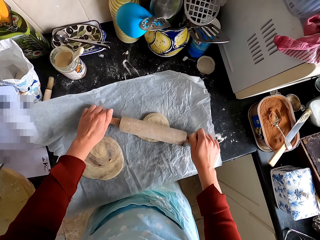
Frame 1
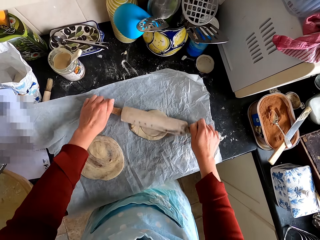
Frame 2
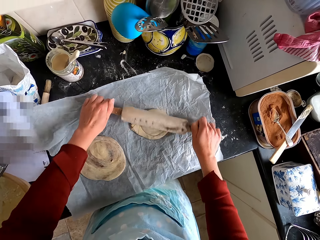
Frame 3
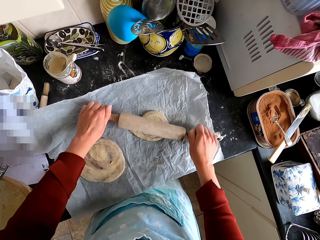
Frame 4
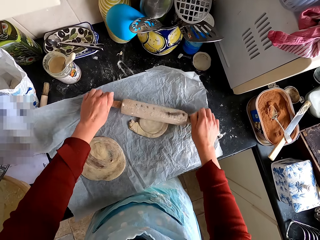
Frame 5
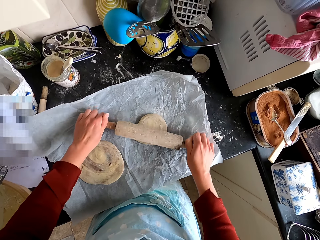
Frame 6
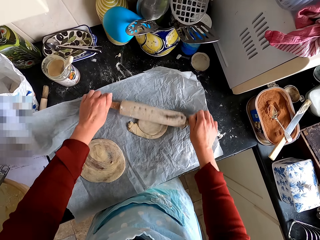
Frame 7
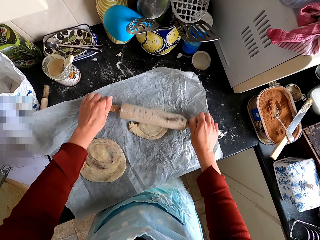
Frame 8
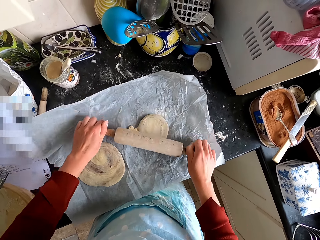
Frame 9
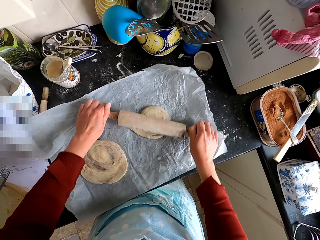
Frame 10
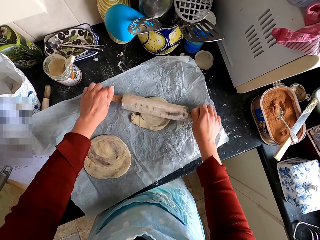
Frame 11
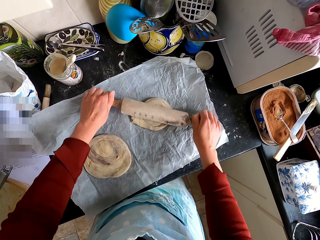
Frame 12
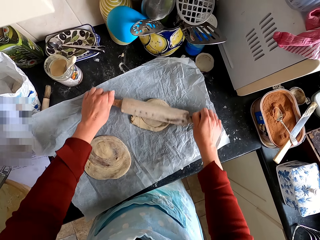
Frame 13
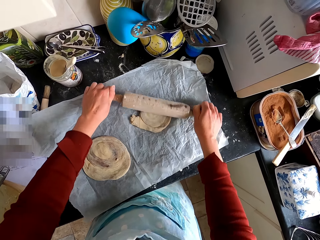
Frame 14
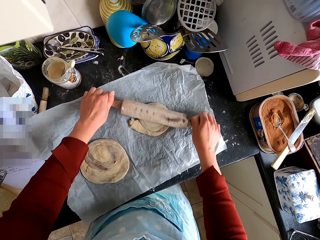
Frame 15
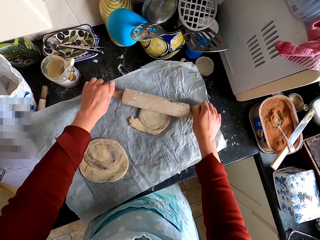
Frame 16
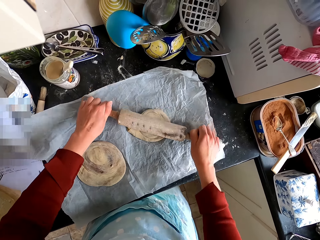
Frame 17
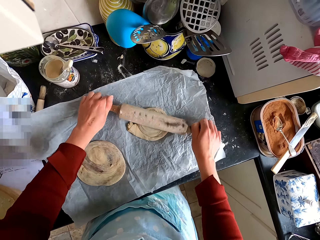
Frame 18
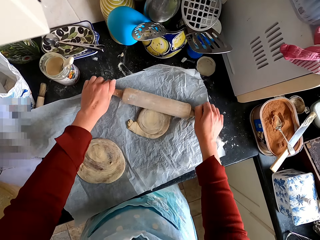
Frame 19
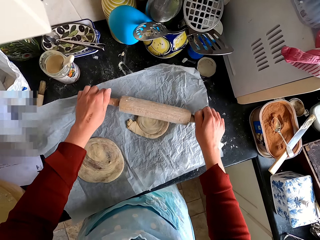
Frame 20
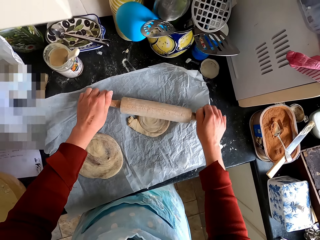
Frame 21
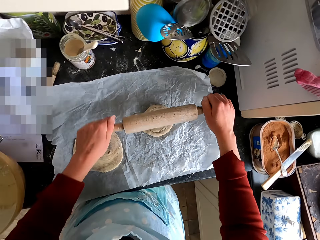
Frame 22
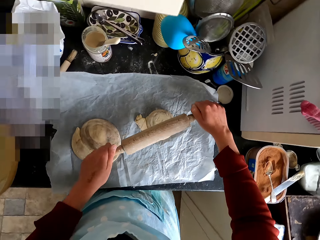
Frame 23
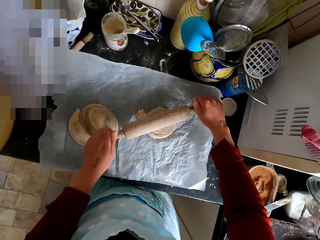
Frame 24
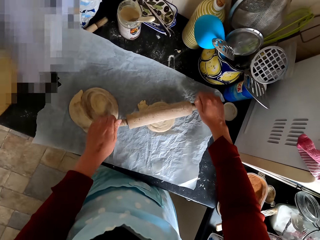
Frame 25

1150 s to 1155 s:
The camera wearer flattens the dough with the rolling pin.

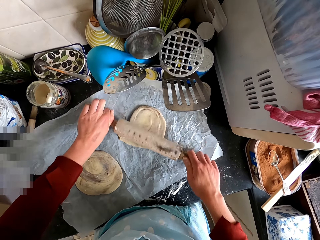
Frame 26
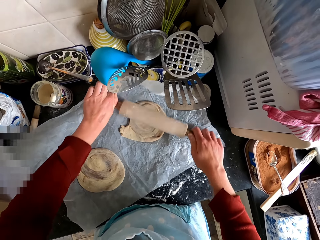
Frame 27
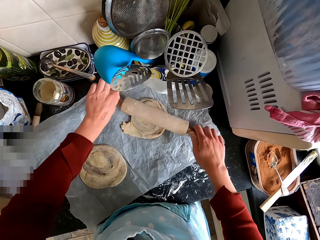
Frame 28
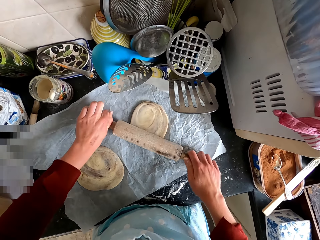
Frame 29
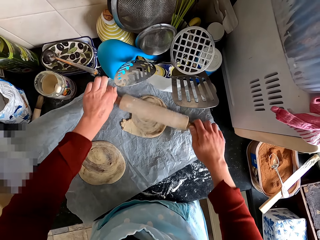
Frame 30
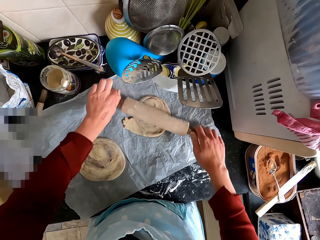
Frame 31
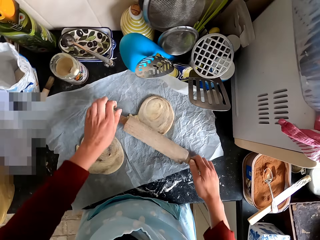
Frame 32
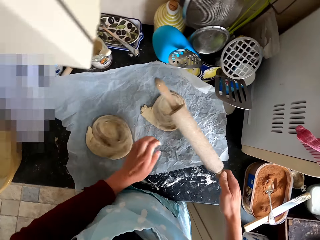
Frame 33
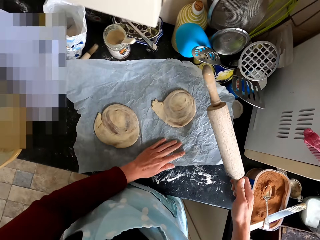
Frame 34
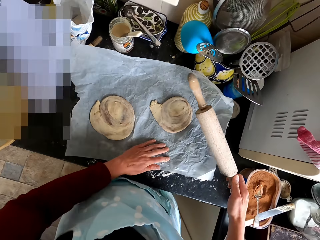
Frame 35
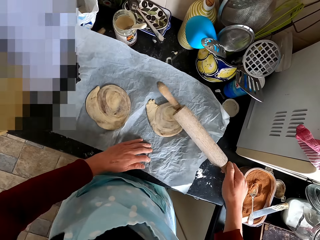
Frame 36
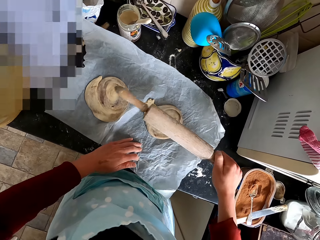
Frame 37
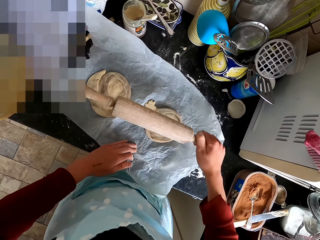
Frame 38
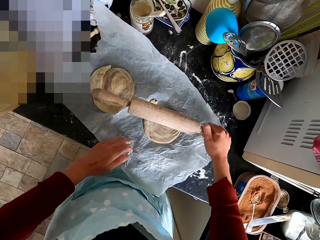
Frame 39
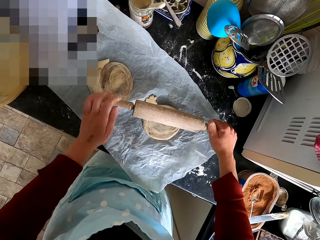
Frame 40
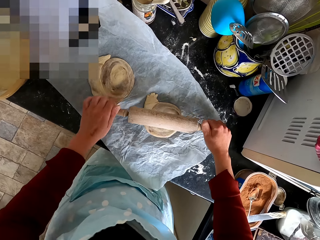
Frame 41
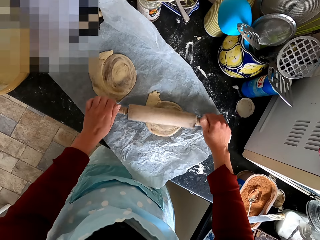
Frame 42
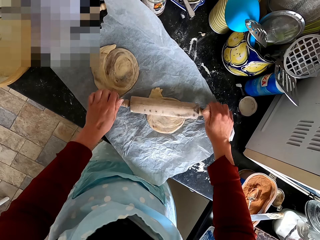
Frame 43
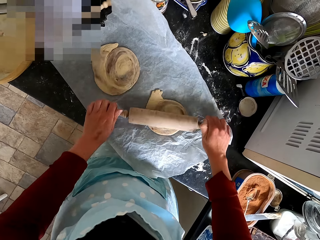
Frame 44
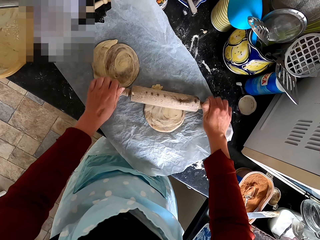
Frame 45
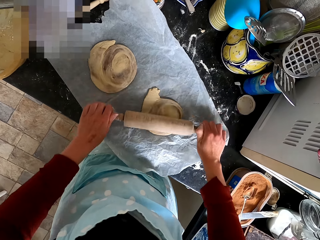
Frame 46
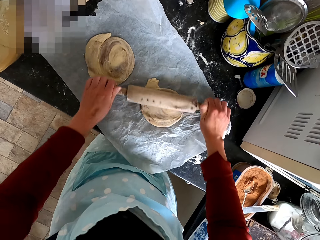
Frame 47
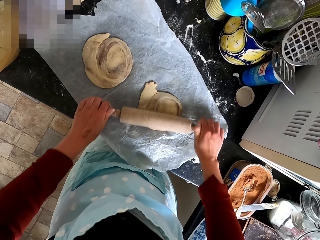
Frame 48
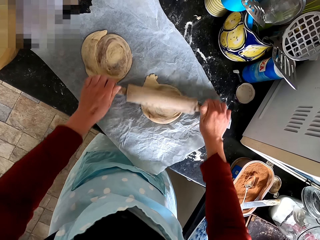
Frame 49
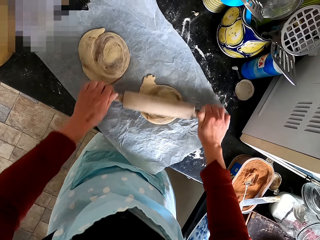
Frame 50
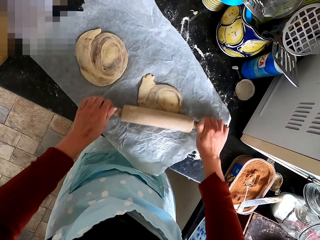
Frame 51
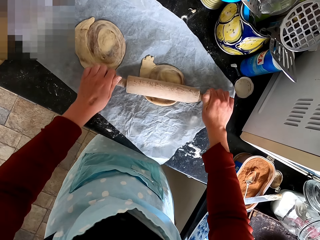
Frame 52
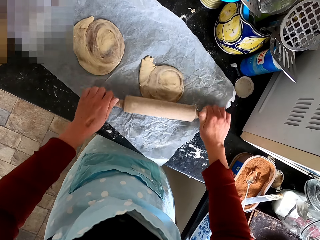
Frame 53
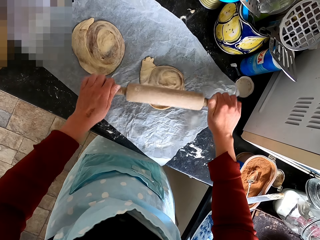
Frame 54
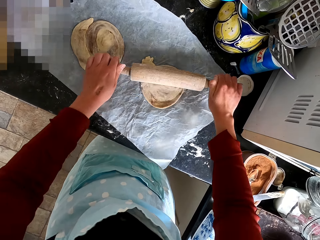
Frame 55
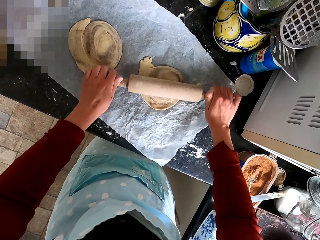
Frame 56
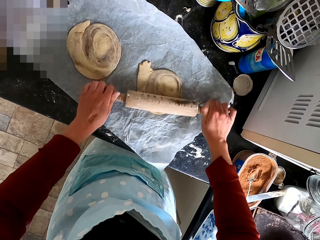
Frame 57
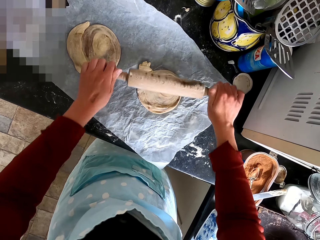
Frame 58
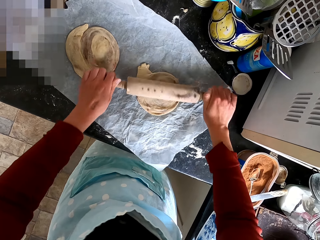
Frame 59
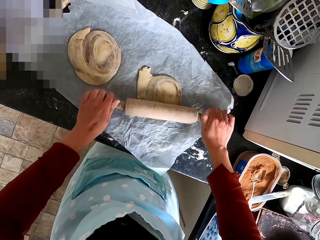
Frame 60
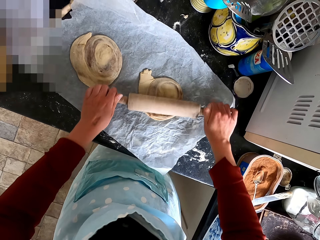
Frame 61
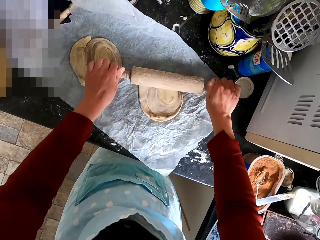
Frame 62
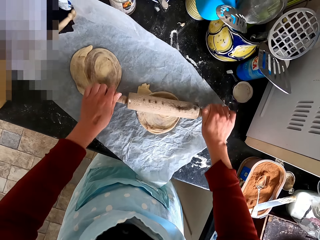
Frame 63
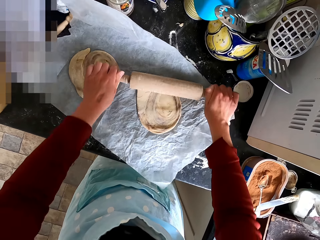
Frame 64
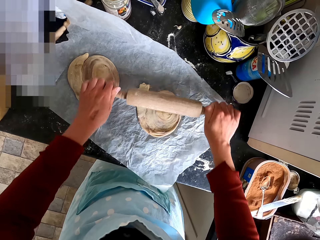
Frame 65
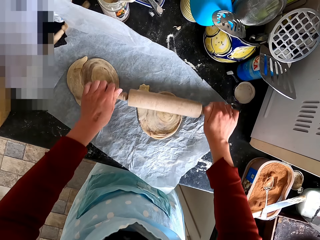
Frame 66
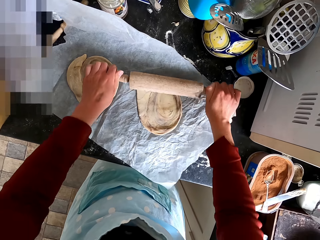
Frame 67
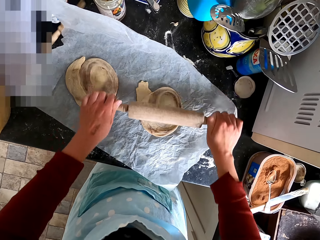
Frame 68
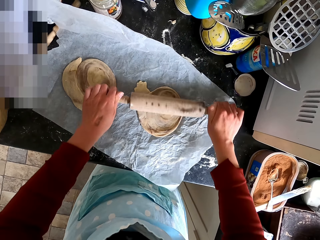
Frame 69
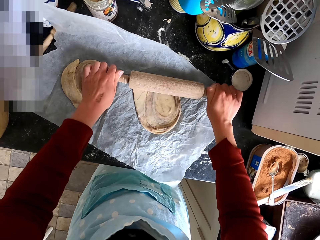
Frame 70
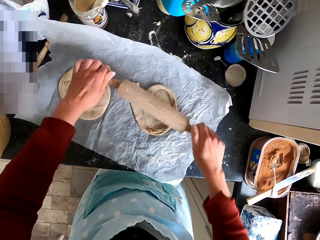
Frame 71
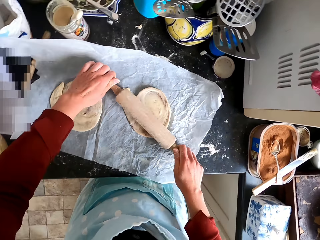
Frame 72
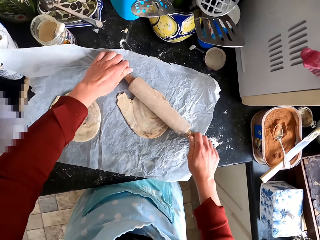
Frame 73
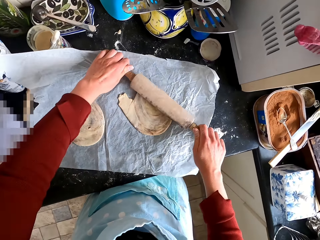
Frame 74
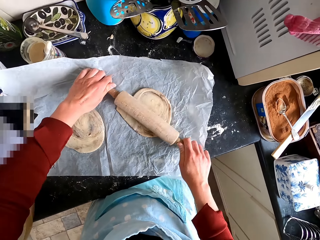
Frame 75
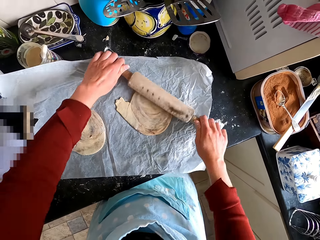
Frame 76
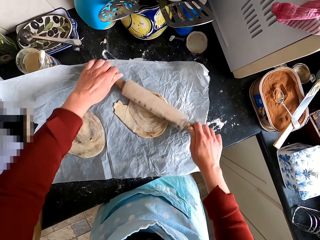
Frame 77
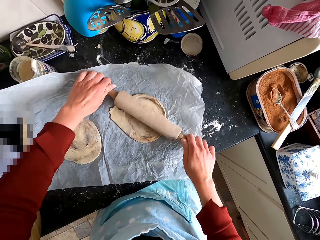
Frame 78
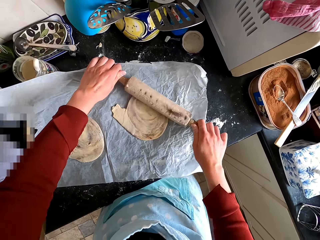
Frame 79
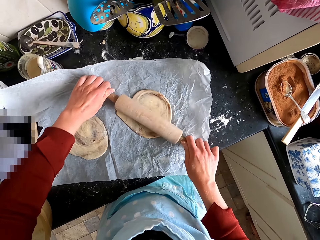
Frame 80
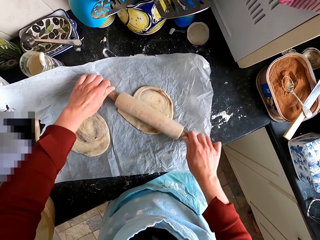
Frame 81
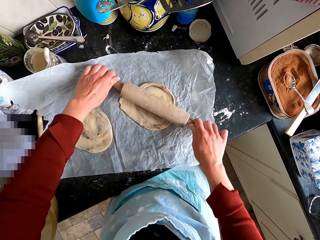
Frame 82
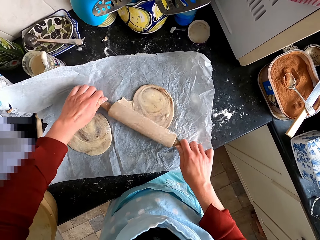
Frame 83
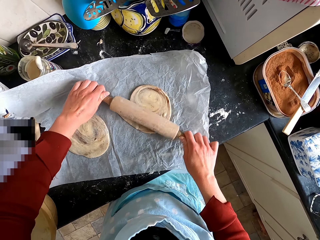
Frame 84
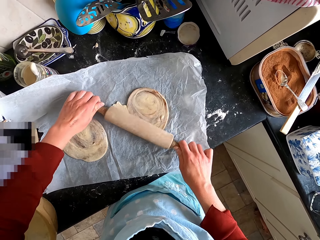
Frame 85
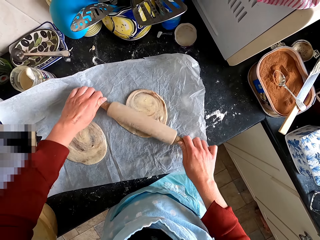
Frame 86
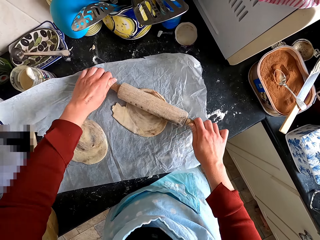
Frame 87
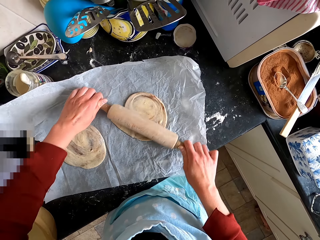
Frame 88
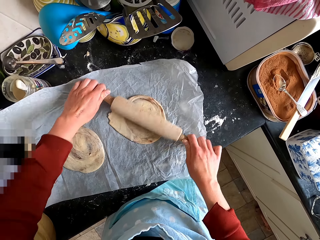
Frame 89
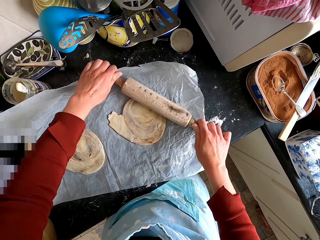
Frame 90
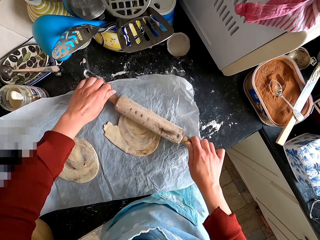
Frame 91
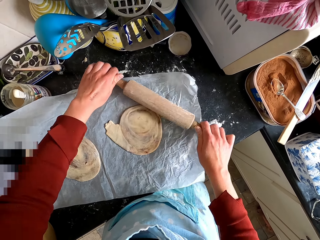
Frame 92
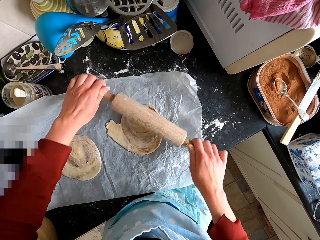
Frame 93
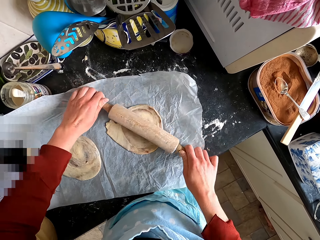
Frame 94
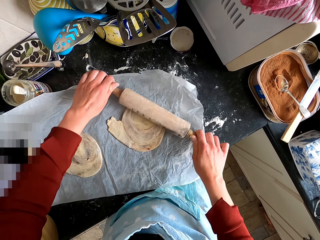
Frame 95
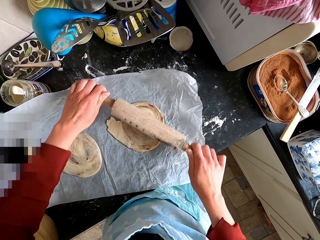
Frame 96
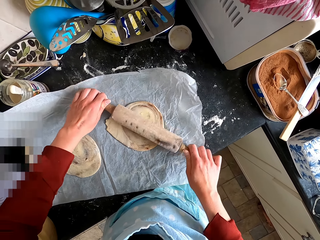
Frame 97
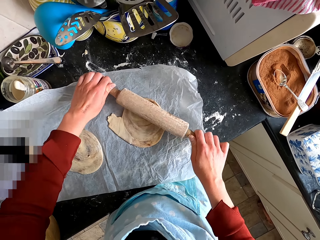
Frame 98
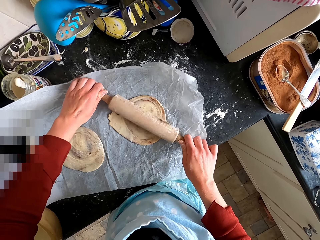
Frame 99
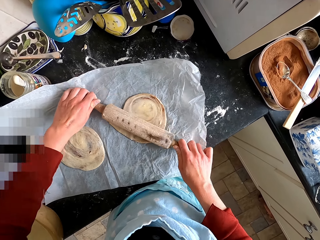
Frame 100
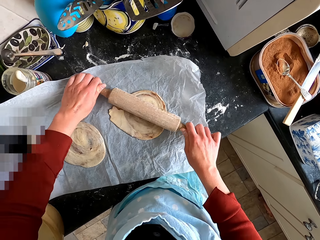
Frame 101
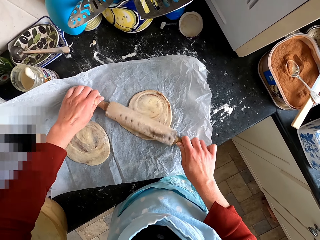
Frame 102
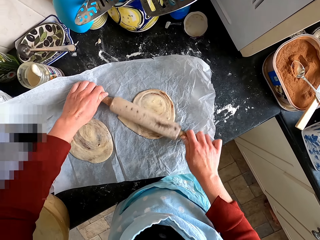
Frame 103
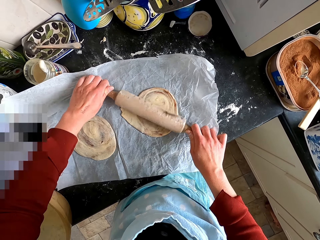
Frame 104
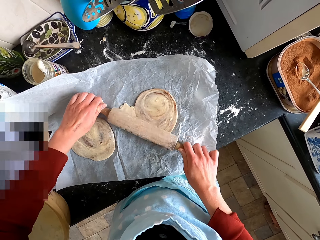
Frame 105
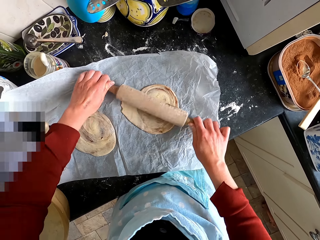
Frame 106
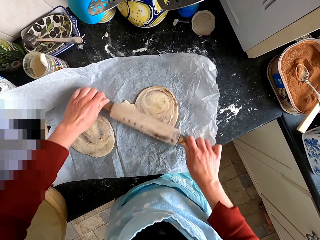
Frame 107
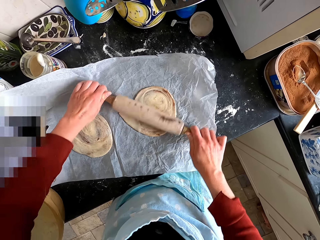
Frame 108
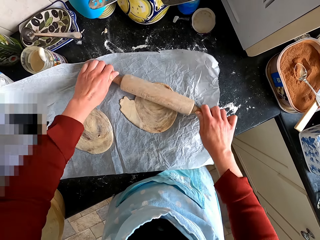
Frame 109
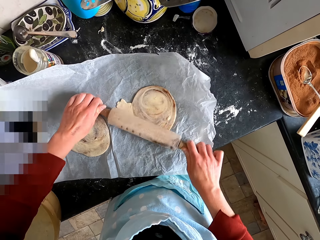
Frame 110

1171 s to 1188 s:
The camera wearer moves the parchment paper. They flatten the dough with the dough roller.
